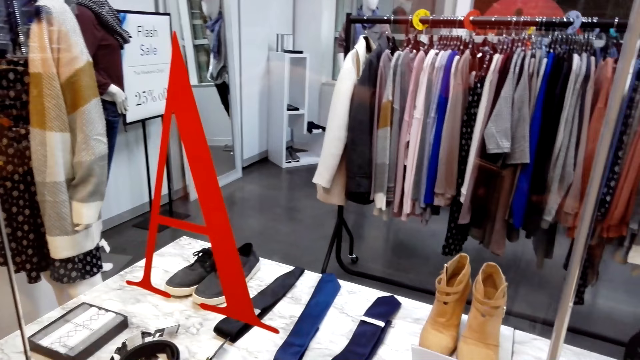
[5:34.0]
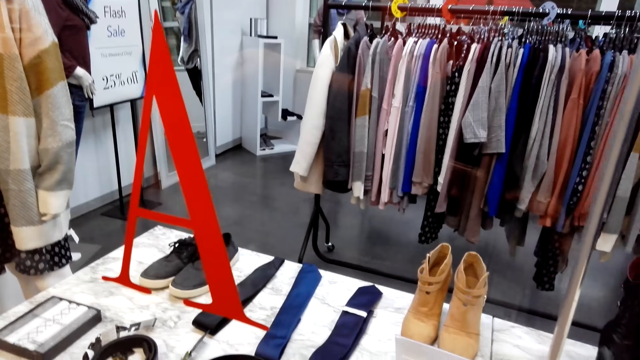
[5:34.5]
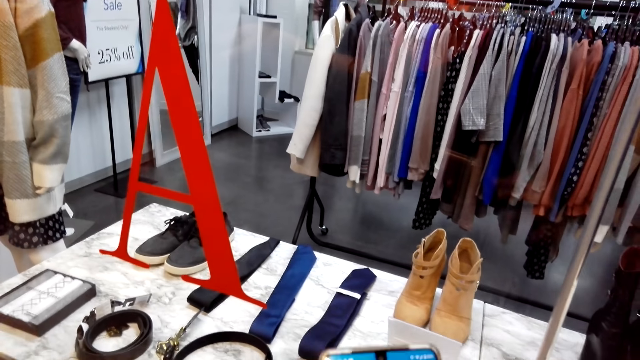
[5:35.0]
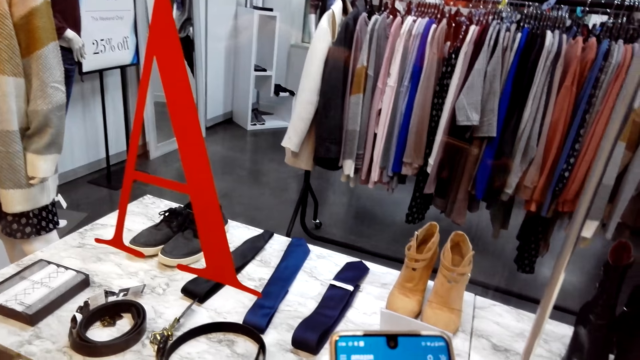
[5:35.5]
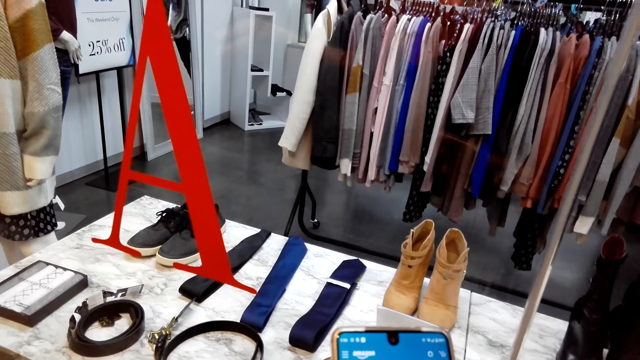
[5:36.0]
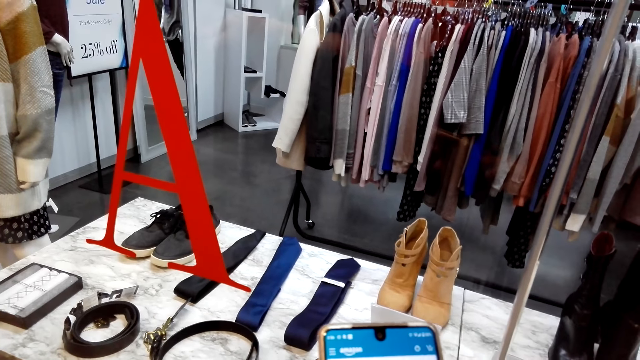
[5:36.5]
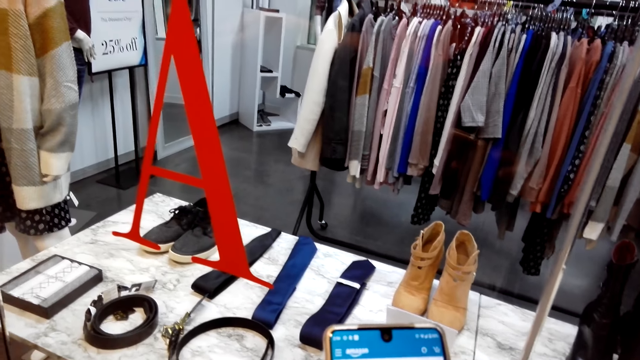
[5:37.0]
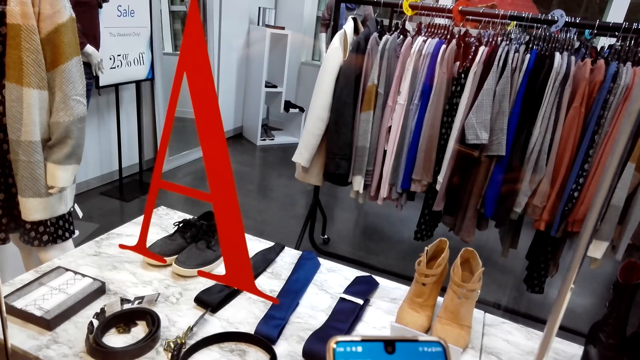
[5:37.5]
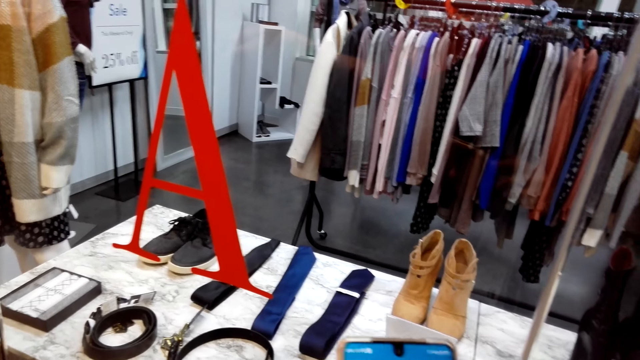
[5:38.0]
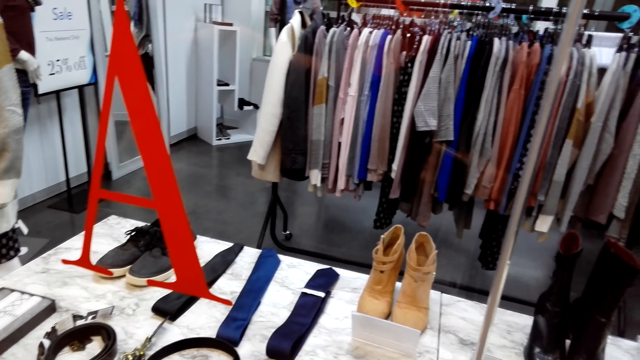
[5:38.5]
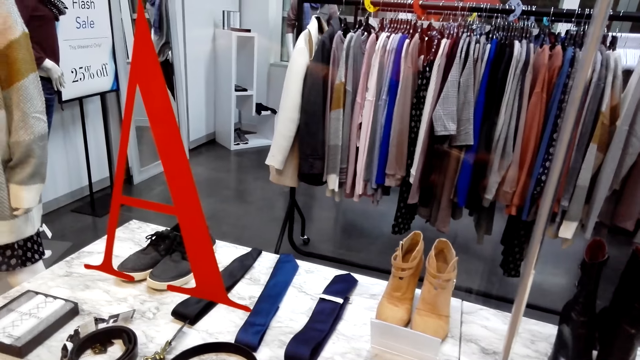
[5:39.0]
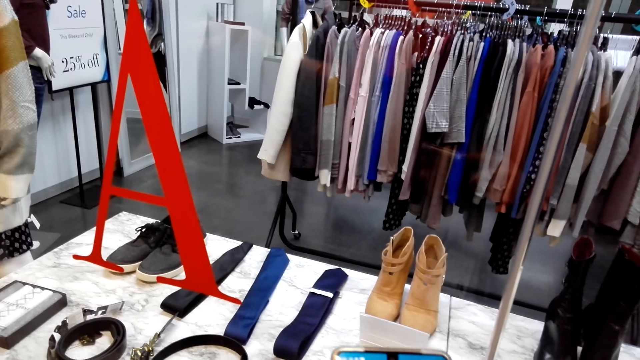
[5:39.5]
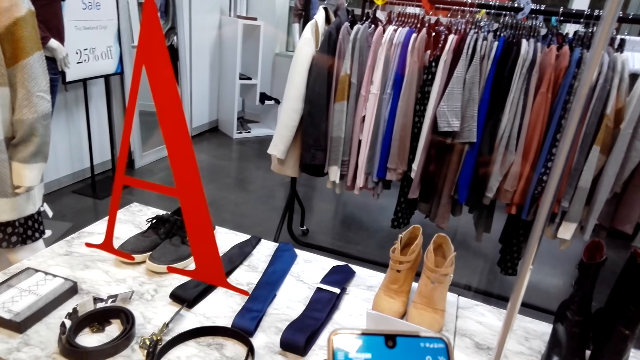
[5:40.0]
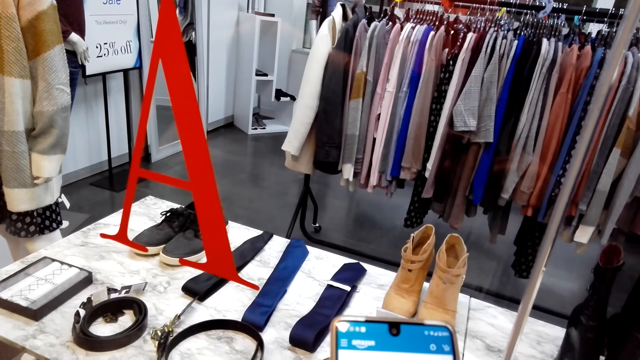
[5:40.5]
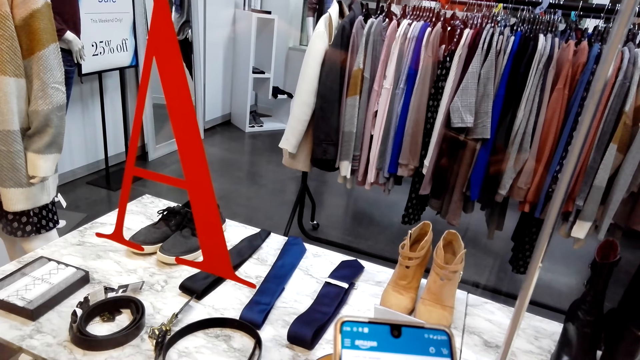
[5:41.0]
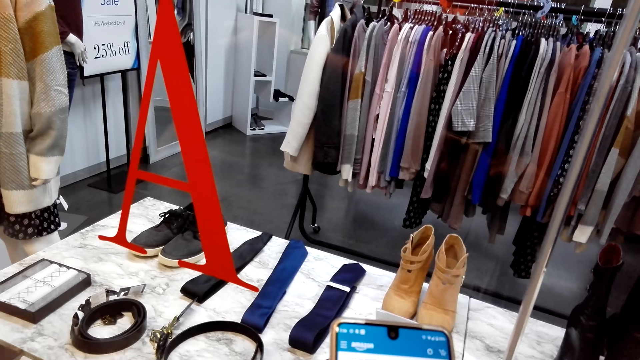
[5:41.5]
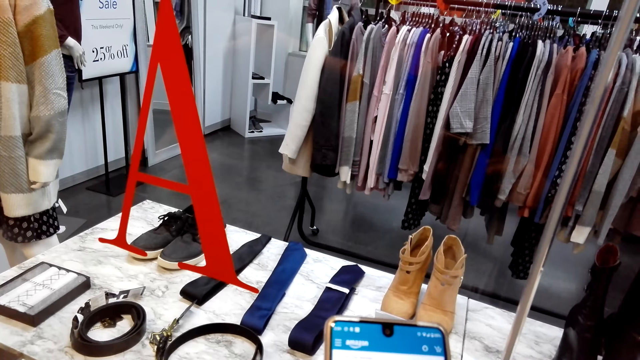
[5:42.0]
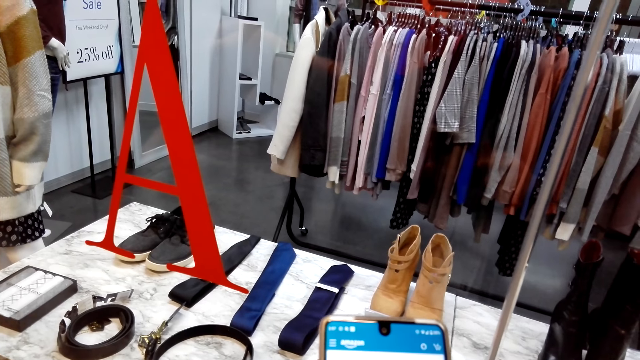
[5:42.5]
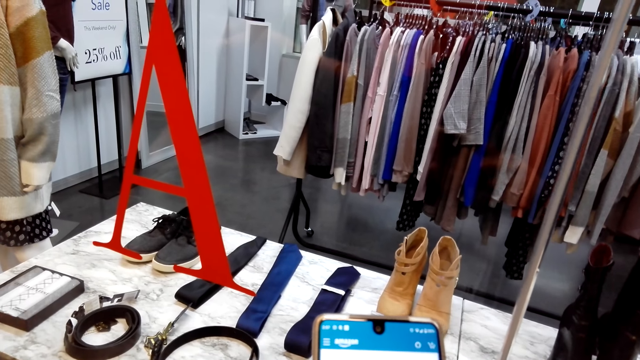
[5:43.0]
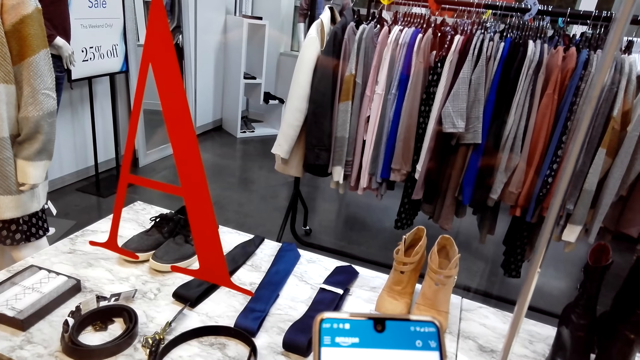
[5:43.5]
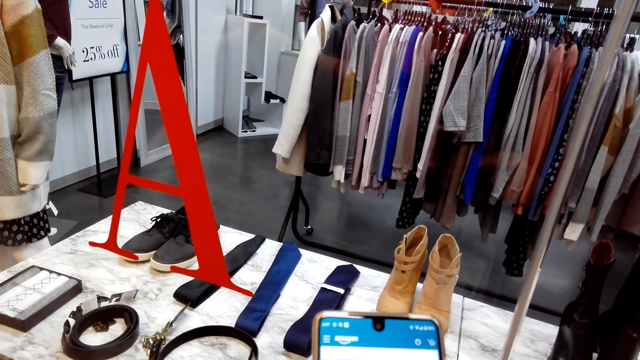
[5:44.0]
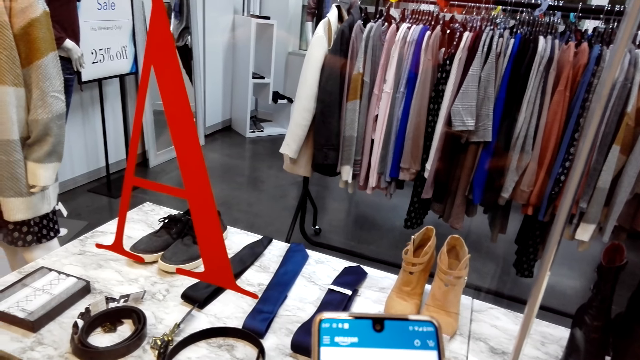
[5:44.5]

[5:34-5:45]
The camera wearer operates a phone.

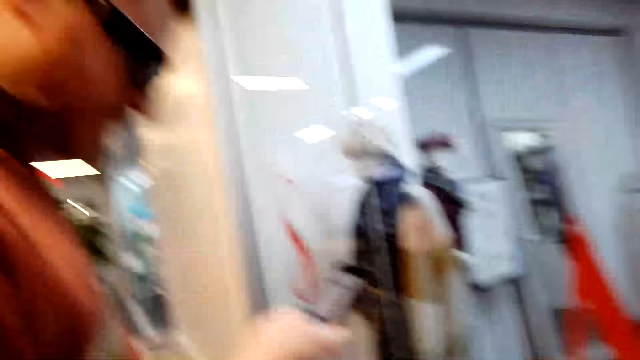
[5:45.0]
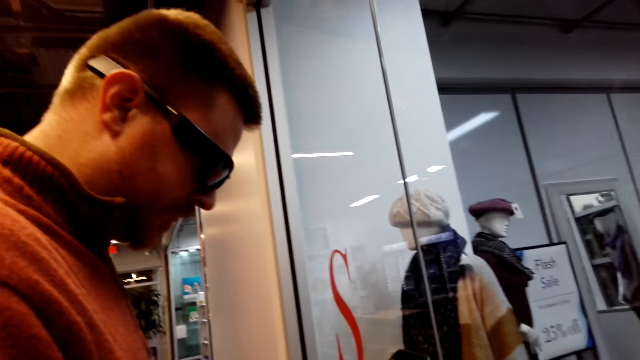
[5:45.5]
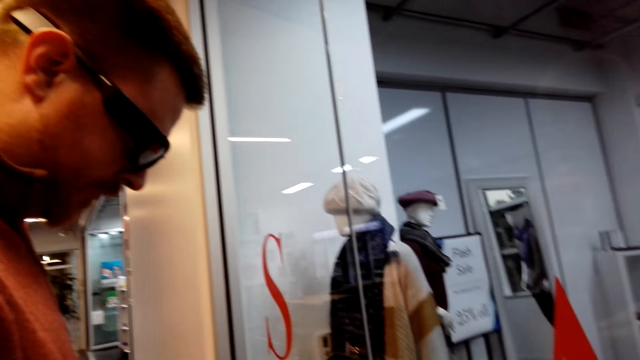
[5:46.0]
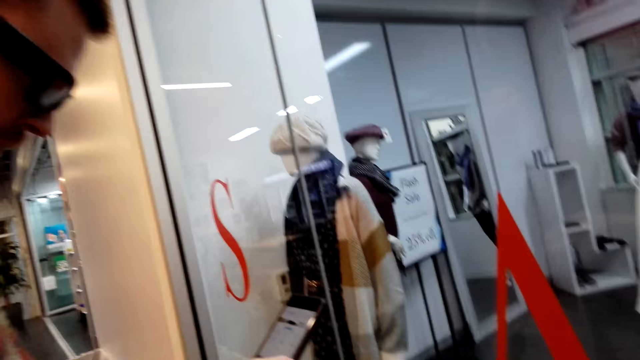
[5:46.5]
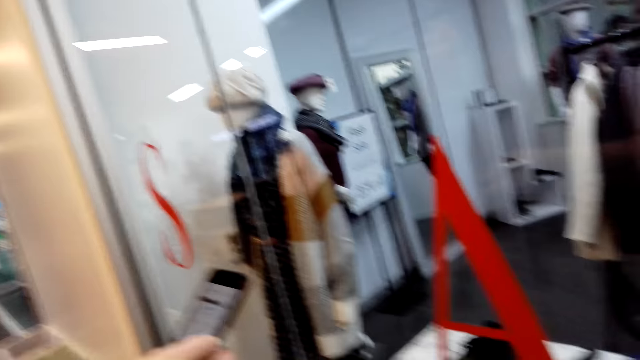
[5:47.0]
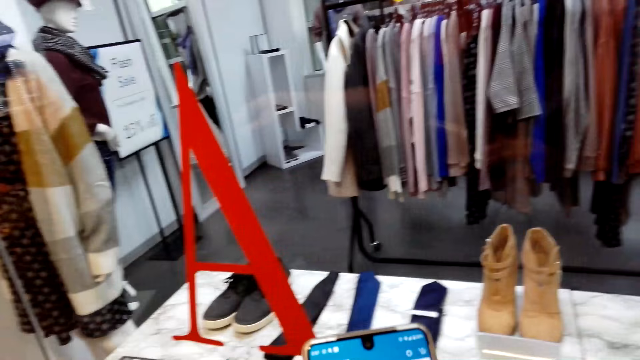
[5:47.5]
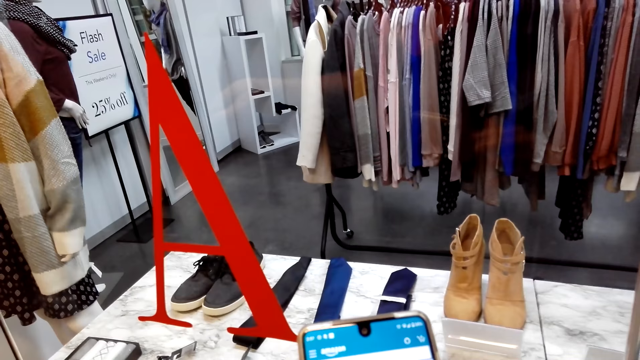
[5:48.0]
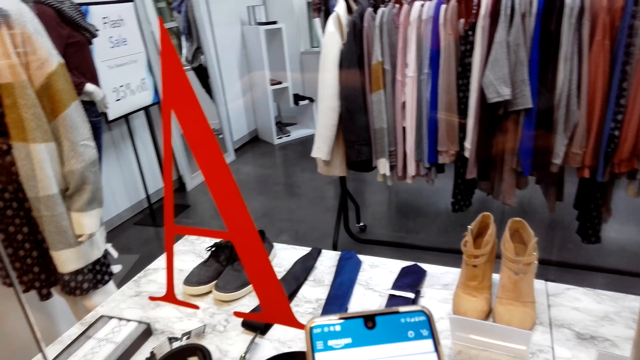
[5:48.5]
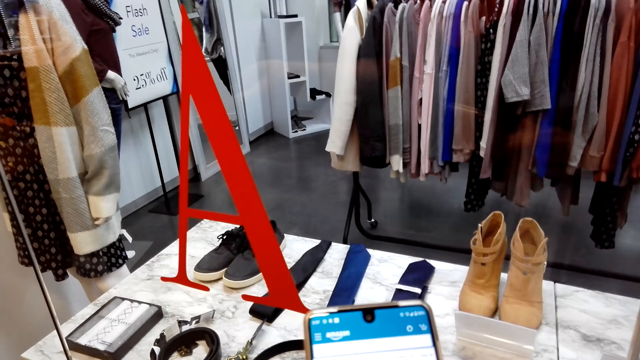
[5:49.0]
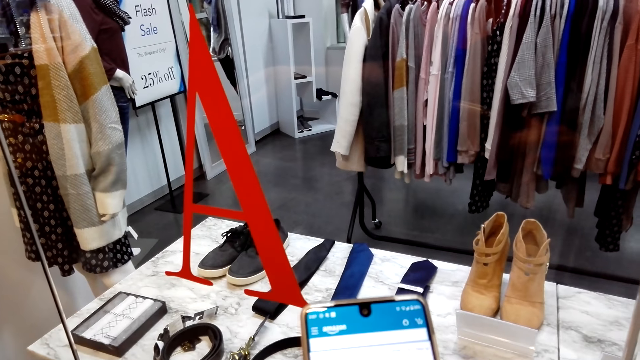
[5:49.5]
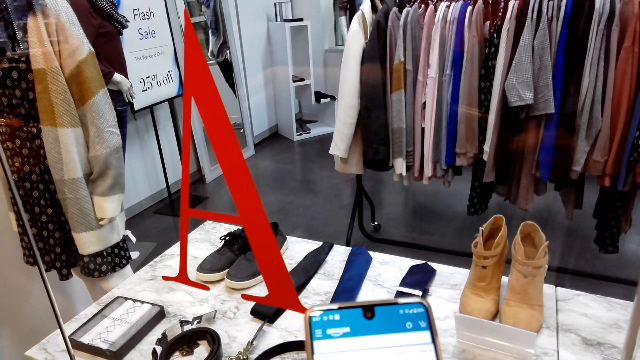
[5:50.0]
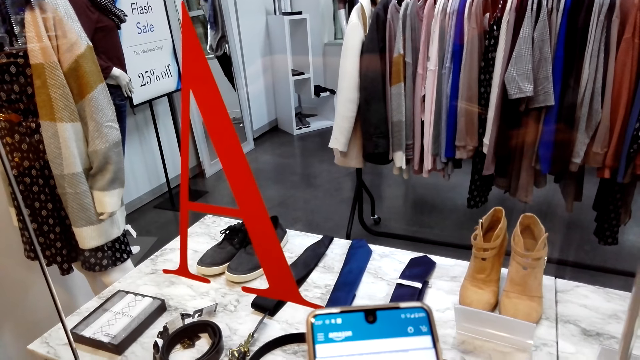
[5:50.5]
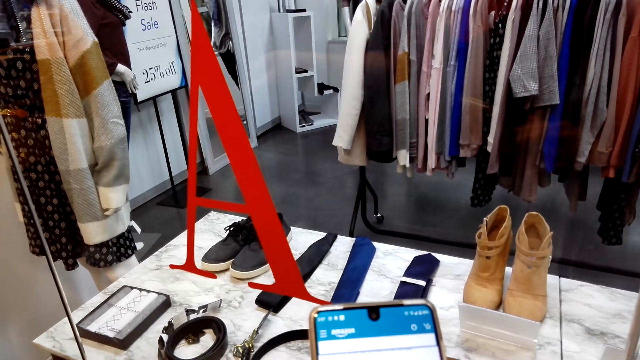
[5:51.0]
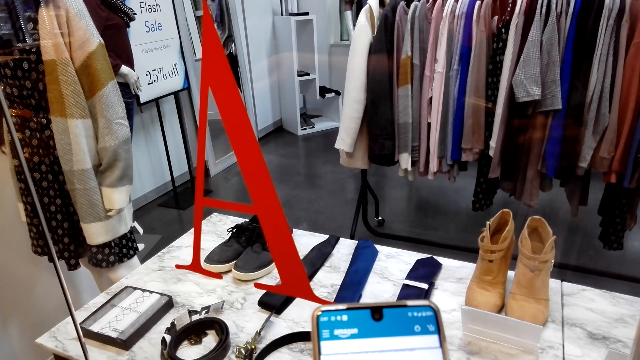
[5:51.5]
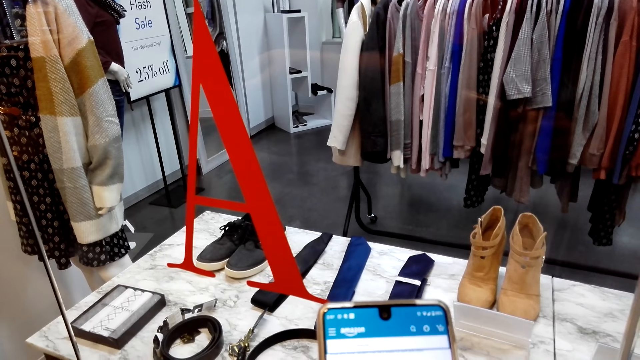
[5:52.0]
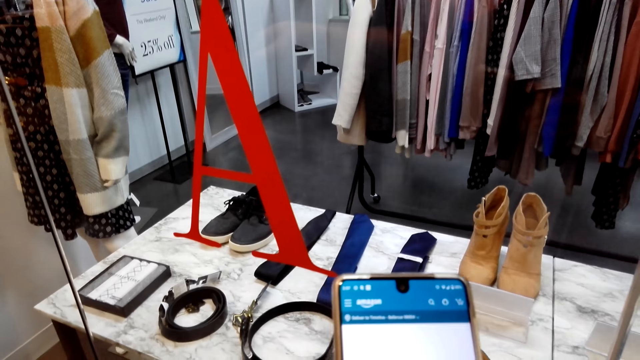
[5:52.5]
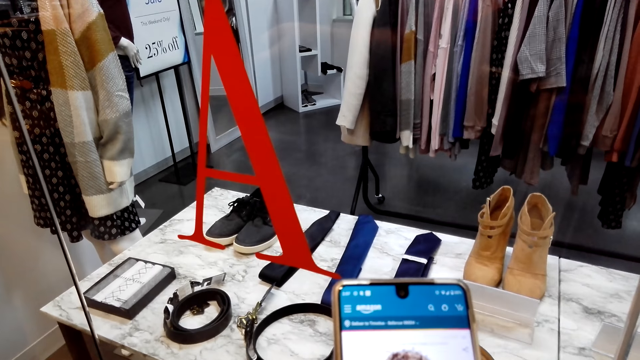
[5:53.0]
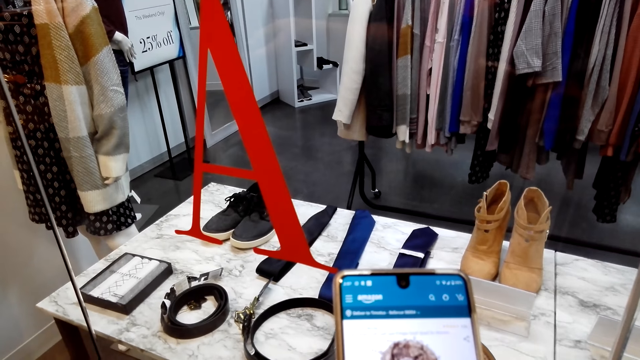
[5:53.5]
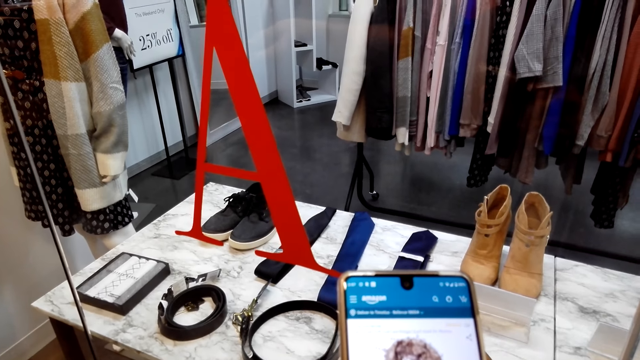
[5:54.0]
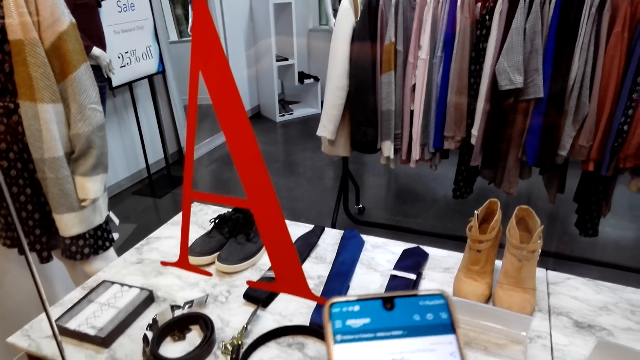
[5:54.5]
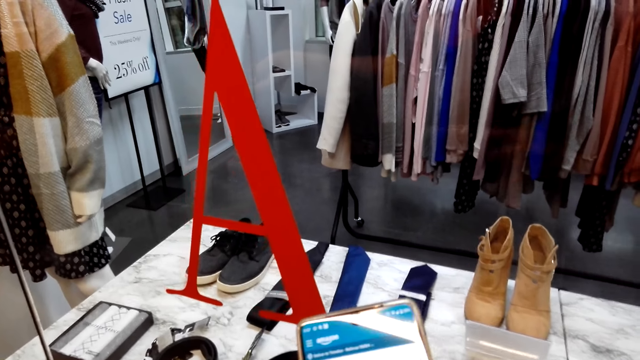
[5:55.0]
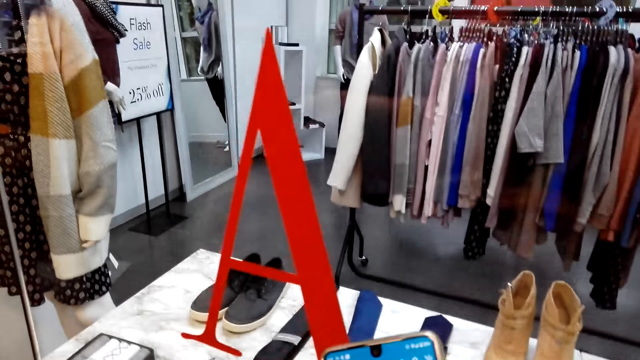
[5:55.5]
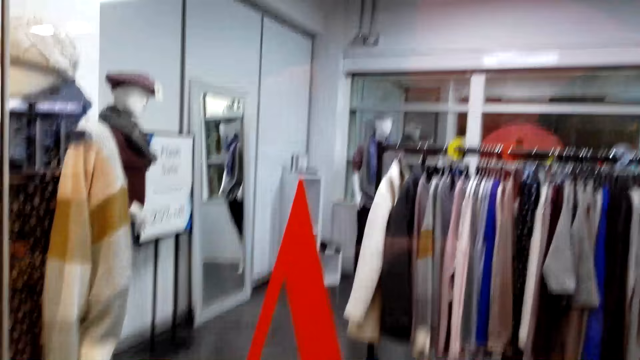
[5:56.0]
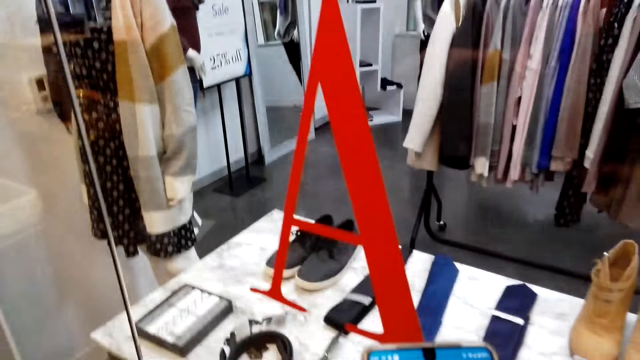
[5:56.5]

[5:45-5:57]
A man operates a phone. The camera wearer operates a phone.
